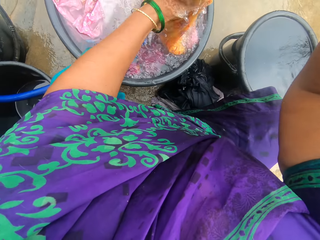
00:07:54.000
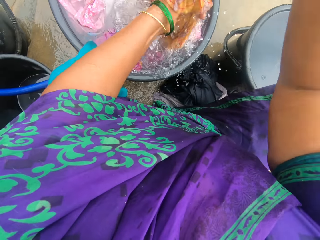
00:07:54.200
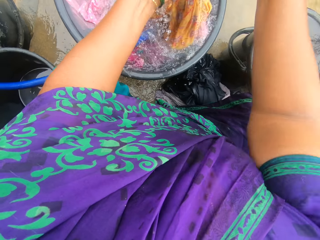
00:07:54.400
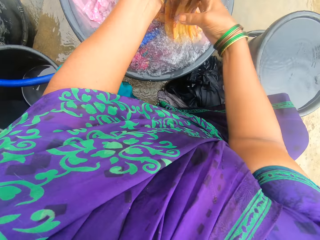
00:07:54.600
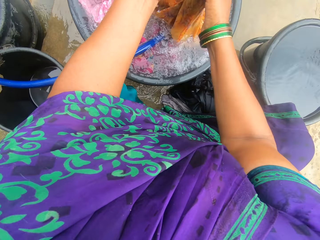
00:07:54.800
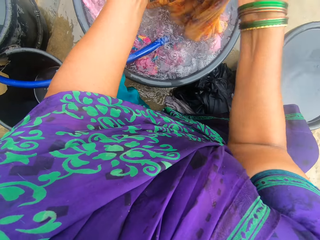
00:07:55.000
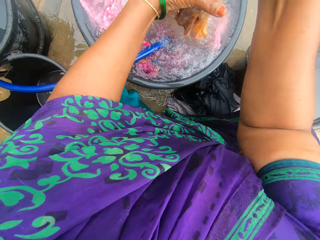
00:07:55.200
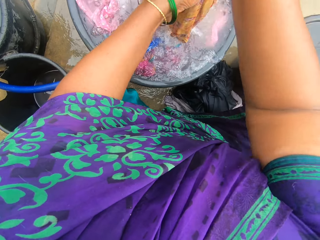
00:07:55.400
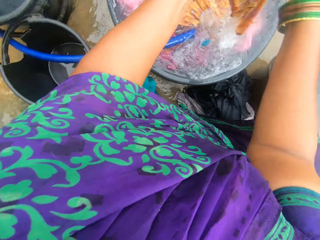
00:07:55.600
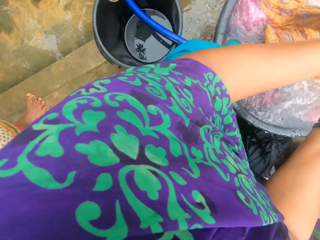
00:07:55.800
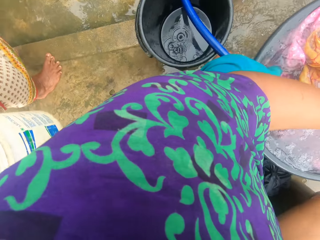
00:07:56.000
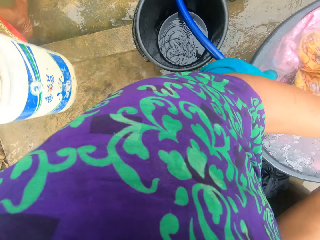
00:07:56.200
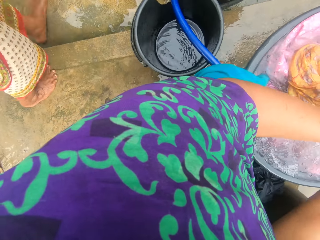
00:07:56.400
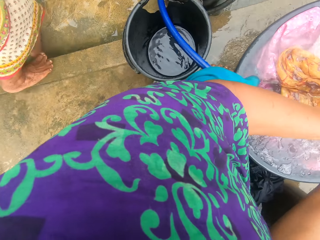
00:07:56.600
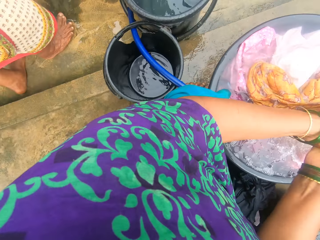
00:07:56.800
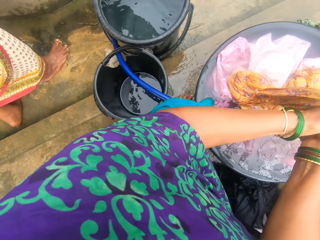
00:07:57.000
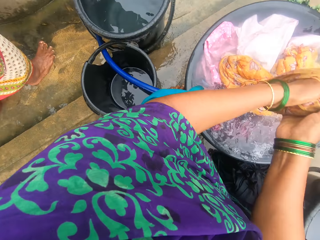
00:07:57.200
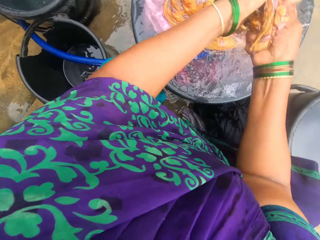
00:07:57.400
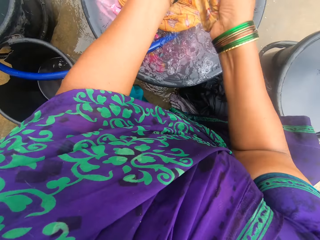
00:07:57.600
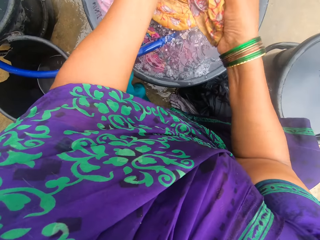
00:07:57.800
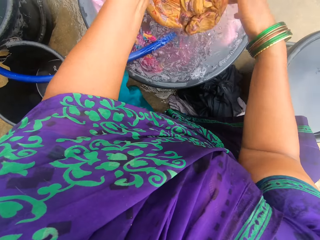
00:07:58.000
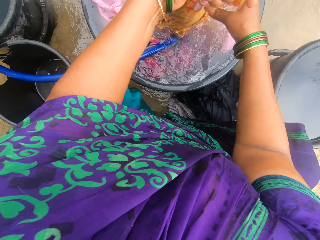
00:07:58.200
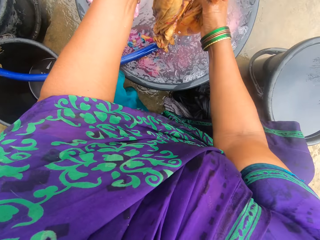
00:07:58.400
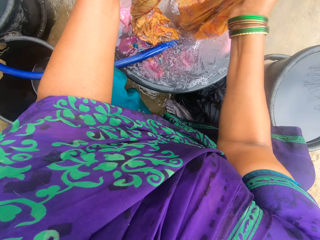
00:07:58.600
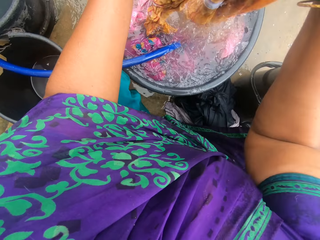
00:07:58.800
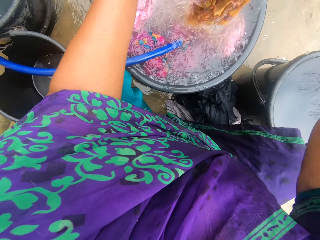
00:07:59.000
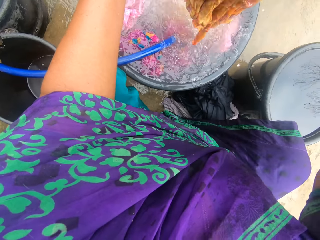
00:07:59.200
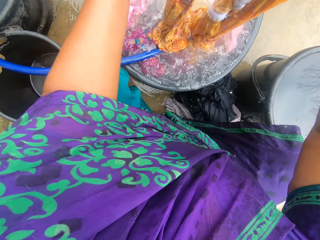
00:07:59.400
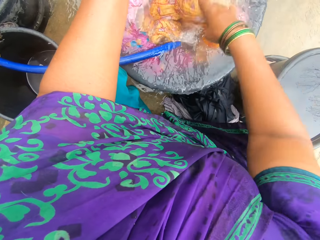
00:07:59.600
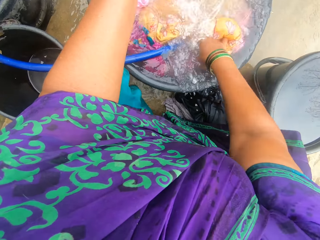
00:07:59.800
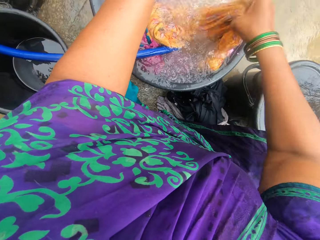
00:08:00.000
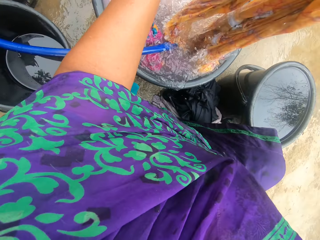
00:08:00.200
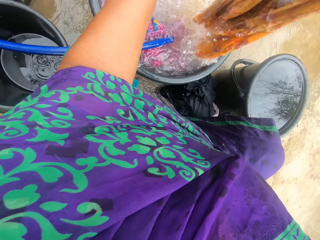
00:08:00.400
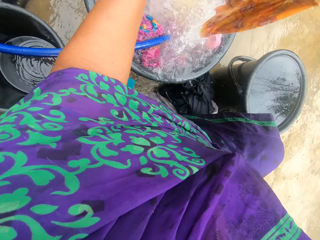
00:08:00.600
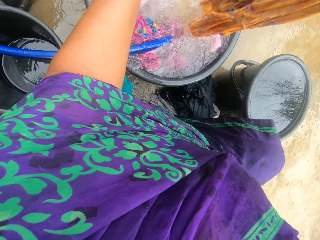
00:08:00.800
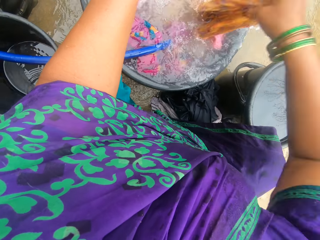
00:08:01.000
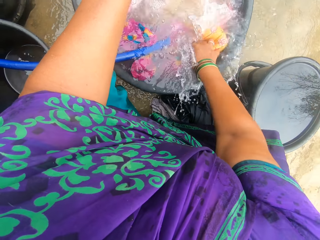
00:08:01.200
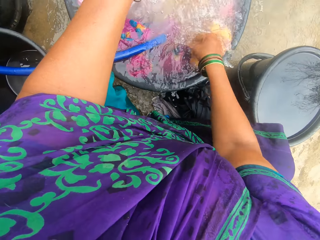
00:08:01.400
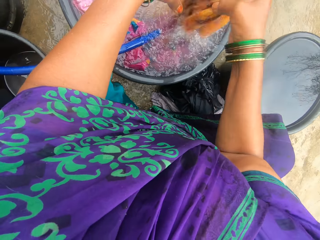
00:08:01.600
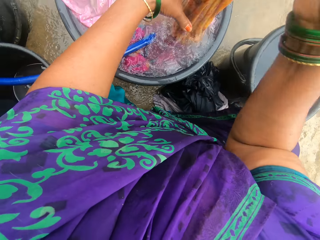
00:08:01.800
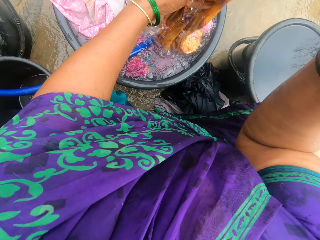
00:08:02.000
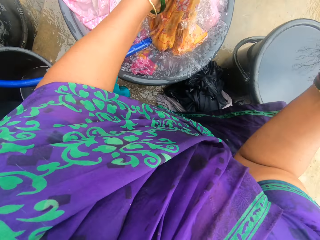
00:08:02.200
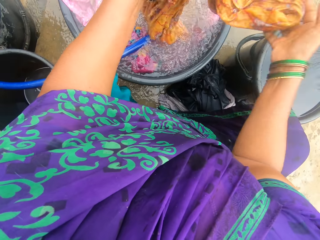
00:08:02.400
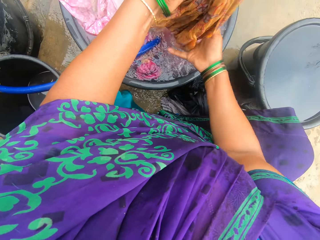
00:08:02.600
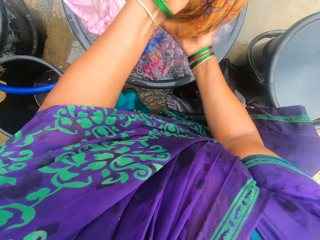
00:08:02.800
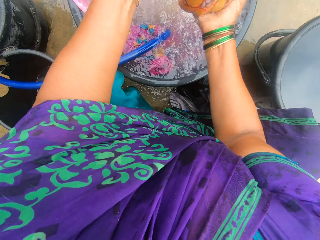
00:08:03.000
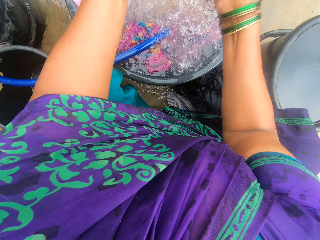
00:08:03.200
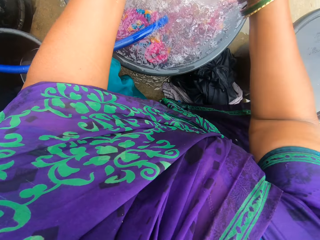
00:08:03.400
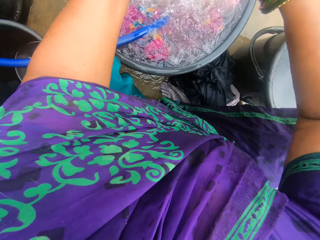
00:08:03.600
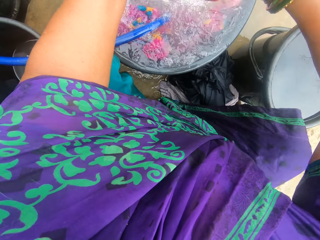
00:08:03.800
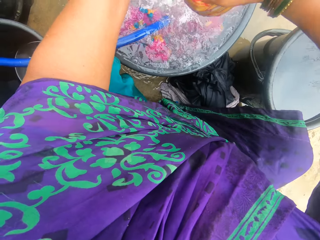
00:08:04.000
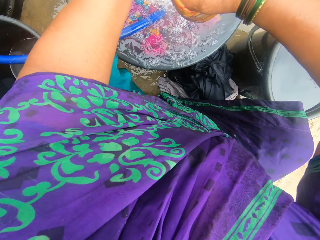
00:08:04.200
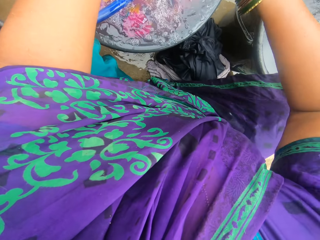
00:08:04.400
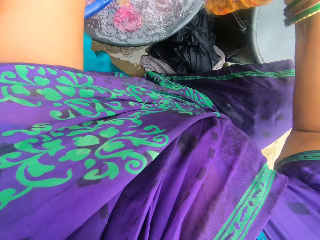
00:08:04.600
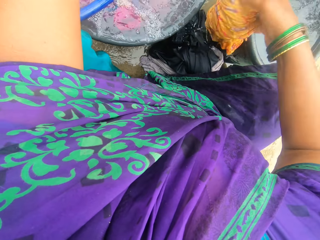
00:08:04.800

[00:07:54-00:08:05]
A person walks behind the camera wearer. The camera wearer rinses the cloth in the basin filled with water. They dip the cloth in water. They squeeze water from the cloth.

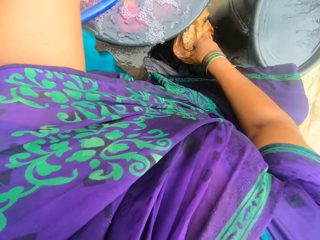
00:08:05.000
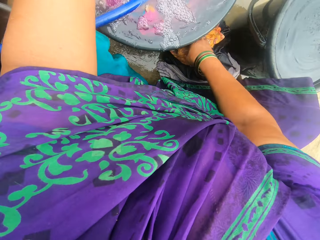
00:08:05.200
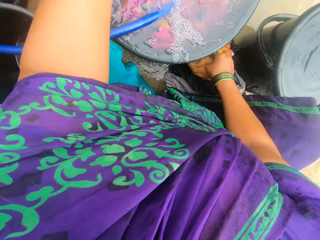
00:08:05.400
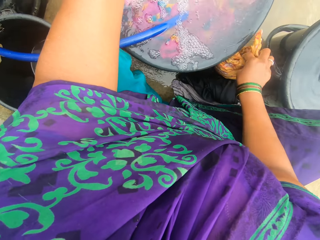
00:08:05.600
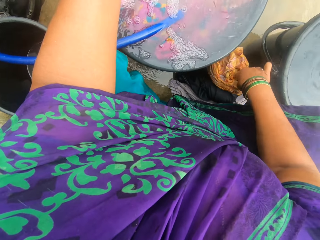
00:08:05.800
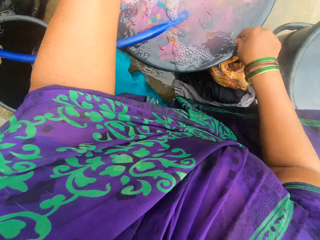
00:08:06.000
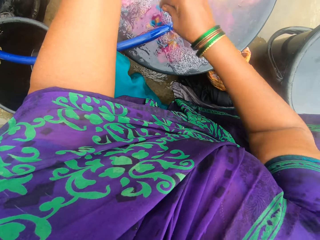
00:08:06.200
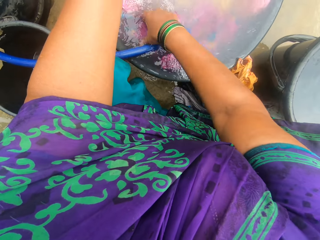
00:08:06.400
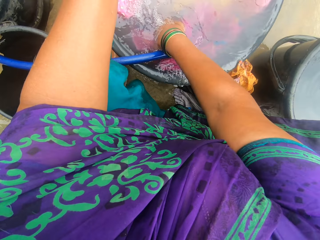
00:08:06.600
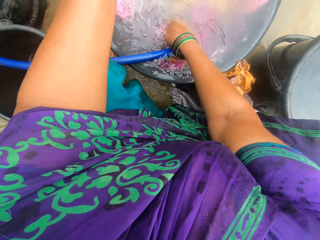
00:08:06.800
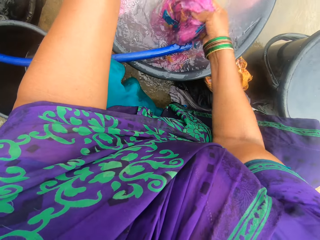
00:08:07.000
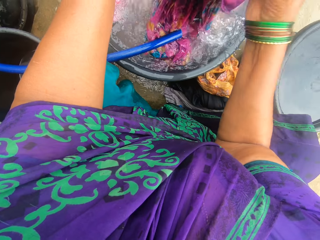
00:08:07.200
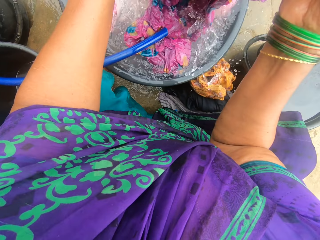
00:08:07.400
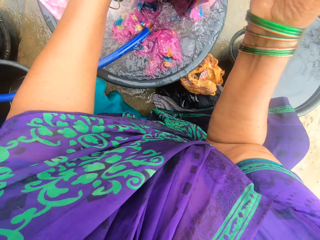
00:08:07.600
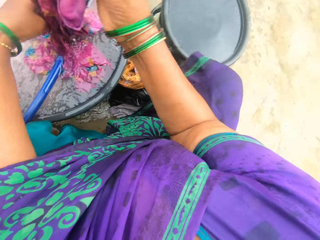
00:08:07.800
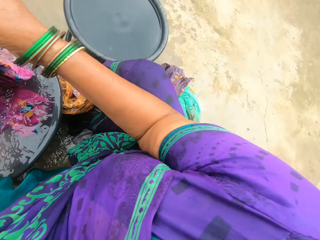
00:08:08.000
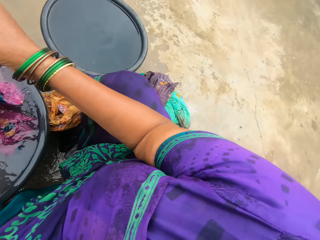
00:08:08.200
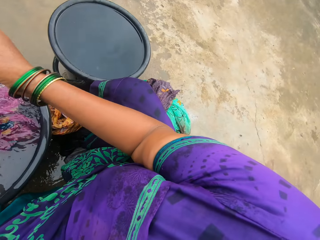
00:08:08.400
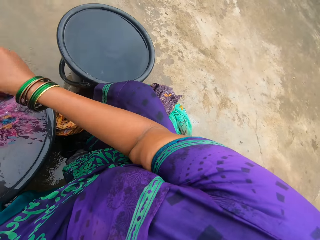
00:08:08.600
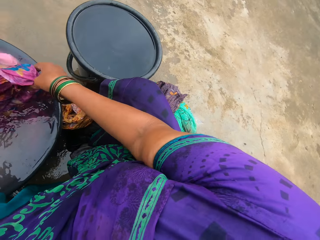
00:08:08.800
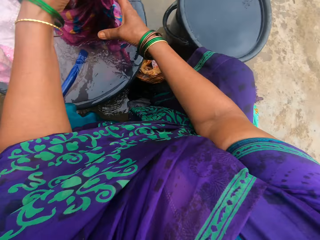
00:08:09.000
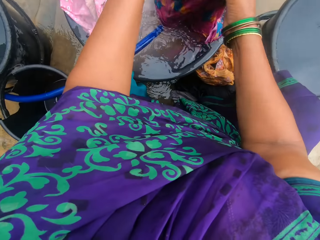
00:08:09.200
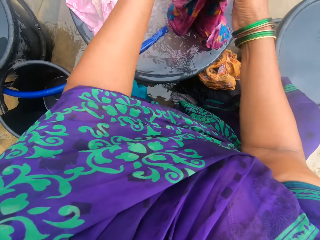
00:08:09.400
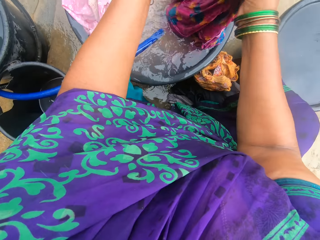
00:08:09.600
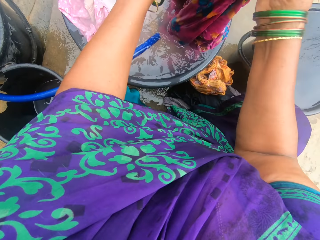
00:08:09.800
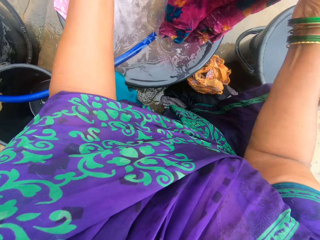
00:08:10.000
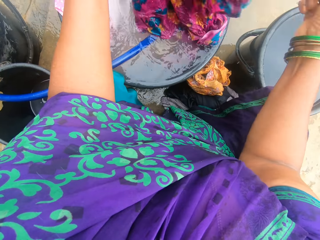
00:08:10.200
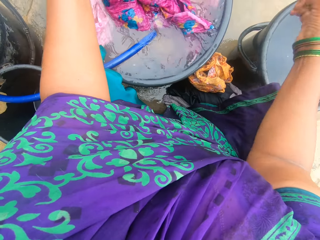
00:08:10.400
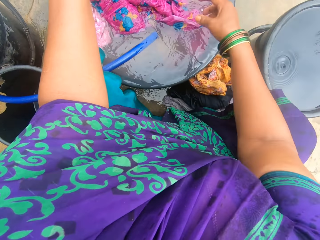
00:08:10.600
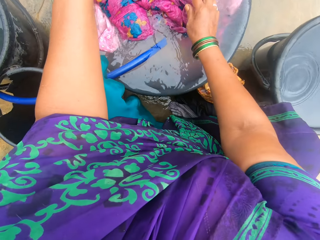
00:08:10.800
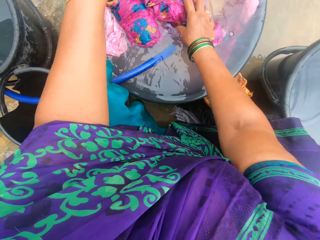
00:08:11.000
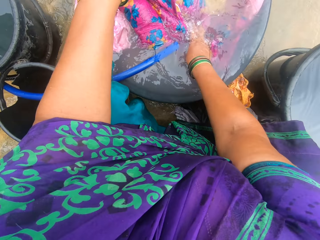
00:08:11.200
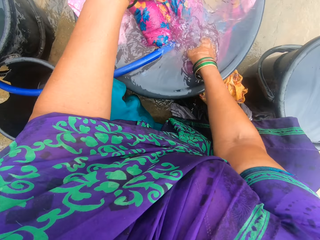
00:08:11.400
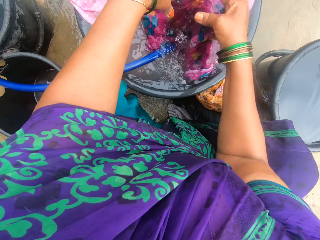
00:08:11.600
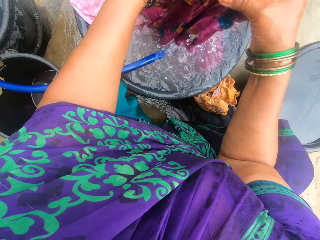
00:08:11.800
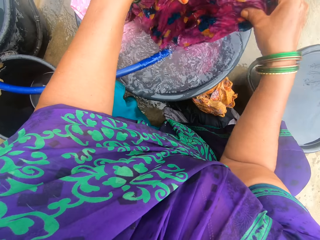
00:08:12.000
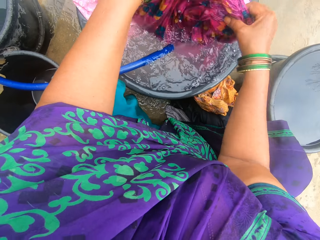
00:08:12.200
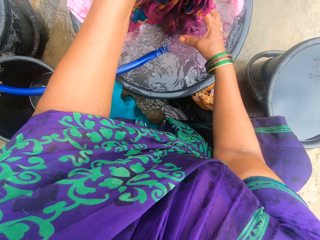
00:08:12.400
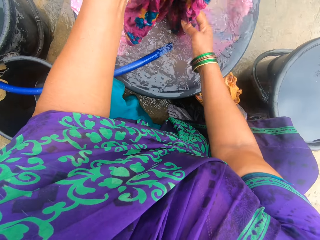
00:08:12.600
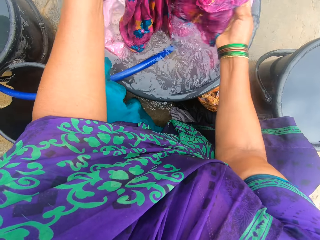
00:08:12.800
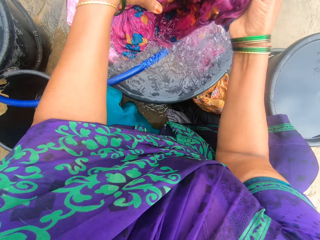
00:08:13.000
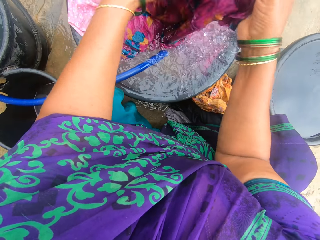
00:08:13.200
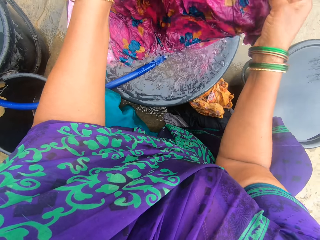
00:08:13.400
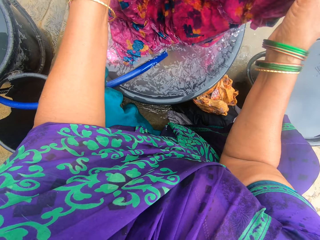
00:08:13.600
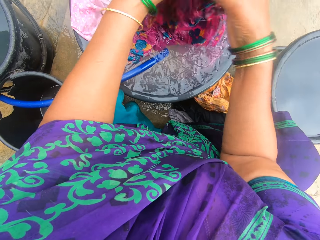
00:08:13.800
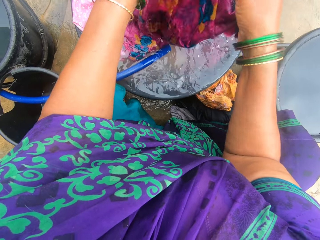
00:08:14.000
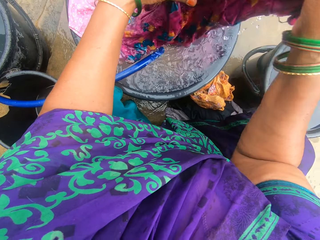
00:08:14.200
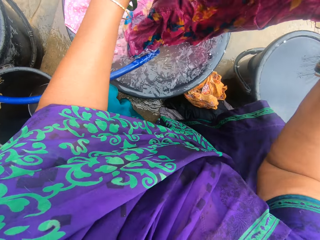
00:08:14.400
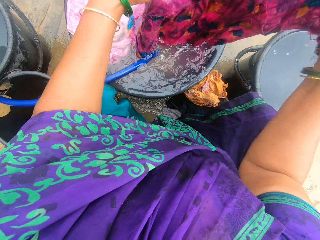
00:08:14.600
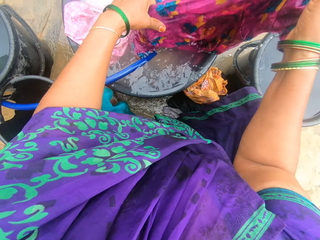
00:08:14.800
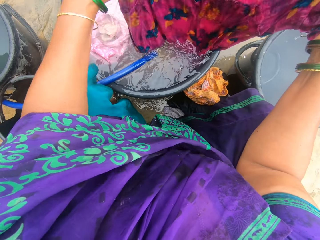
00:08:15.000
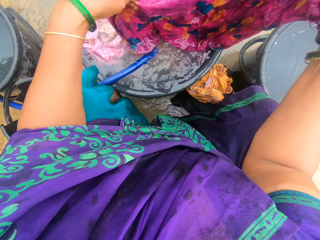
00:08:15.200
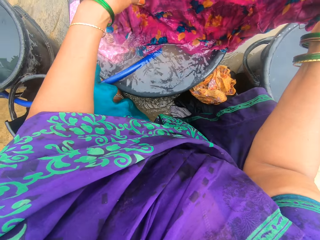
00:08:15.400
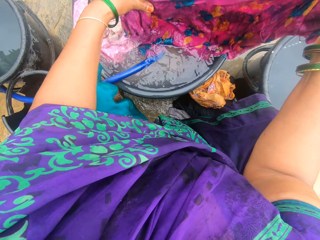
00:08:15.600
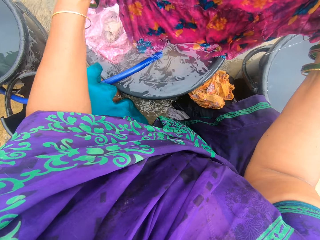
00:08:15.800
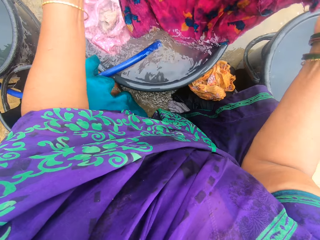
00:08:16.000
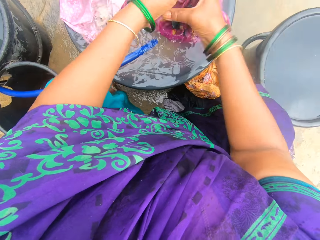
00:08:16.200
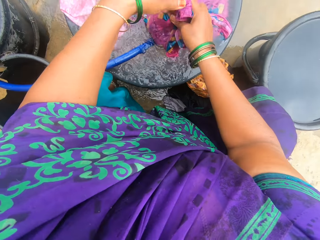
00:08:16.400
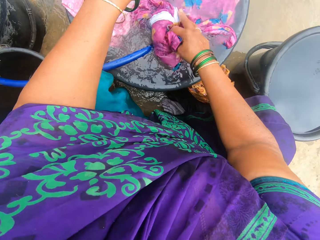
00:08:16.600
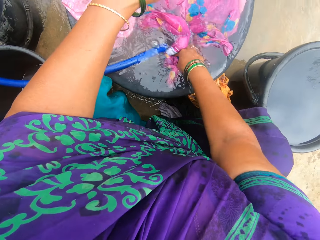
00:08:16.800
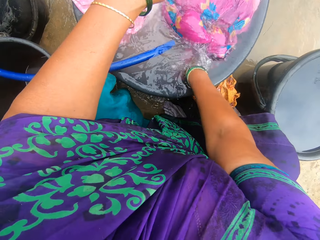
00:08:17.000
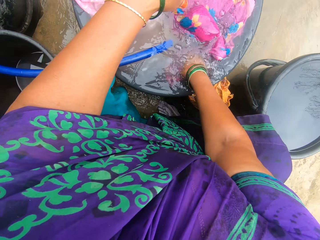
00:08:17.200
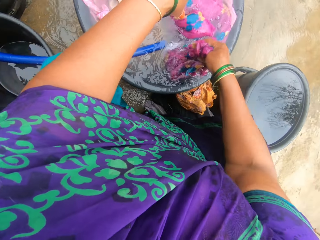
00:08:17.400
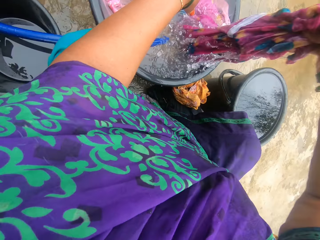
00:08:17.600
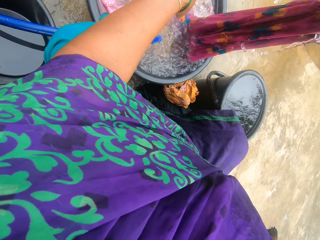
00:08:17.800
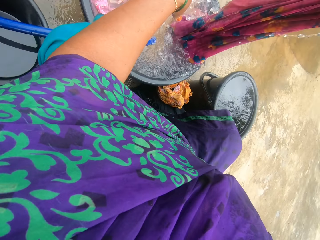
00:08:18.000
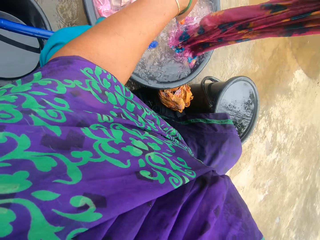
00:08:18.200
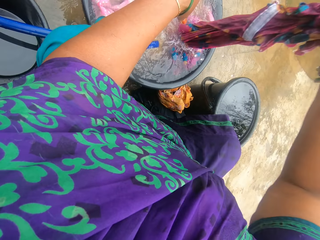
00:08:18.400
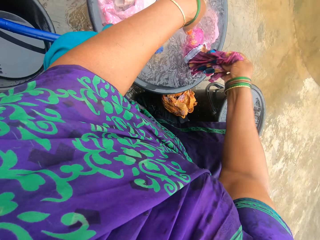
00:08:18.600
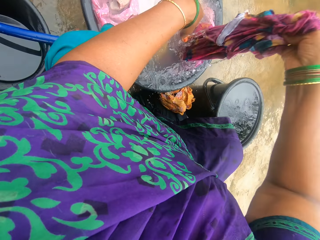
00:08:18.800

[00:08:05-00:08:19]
The camera wearer places the cloth on the ground. They take out another cloth from the basin. They adjust the cloth. They rinse the cloth. They dip the cloth in water.
